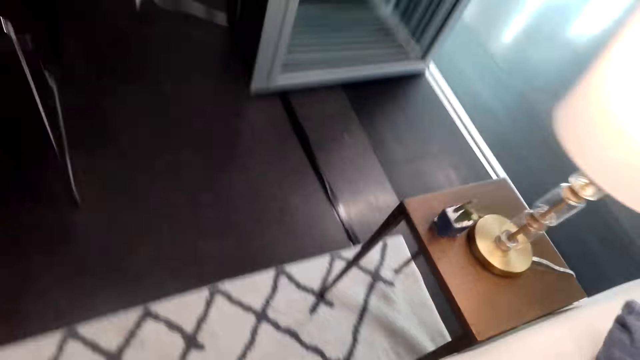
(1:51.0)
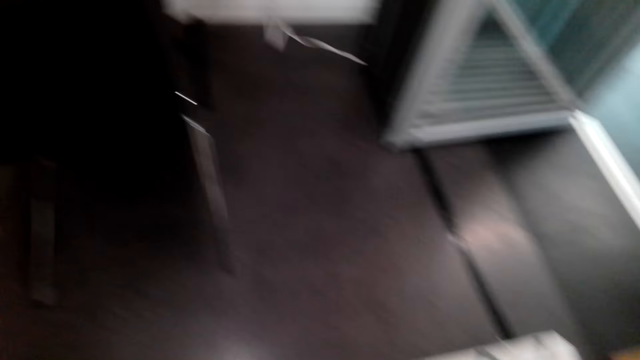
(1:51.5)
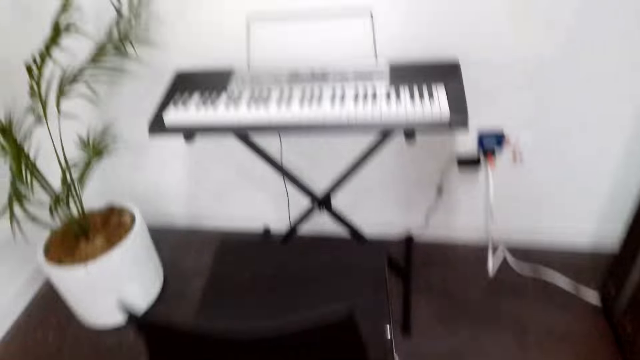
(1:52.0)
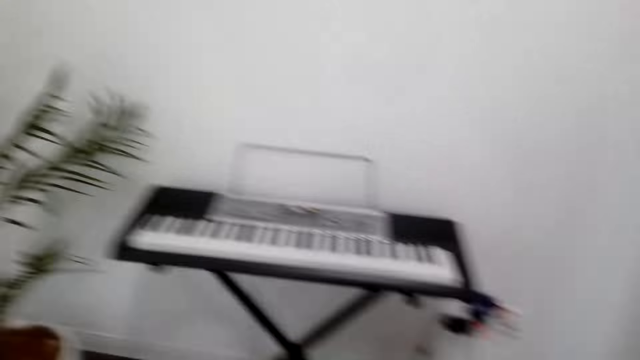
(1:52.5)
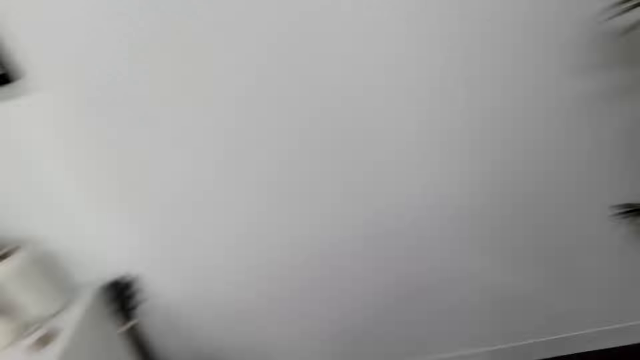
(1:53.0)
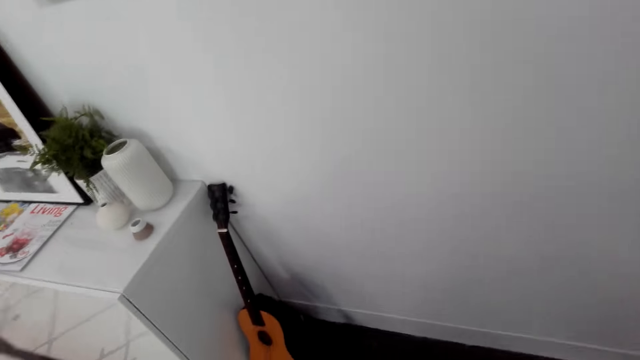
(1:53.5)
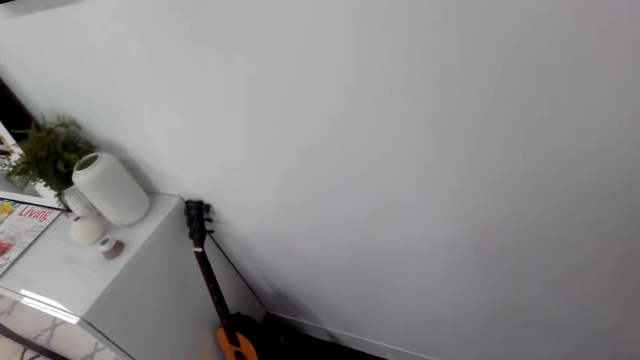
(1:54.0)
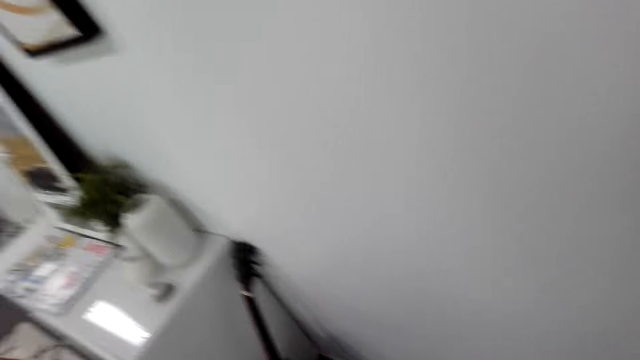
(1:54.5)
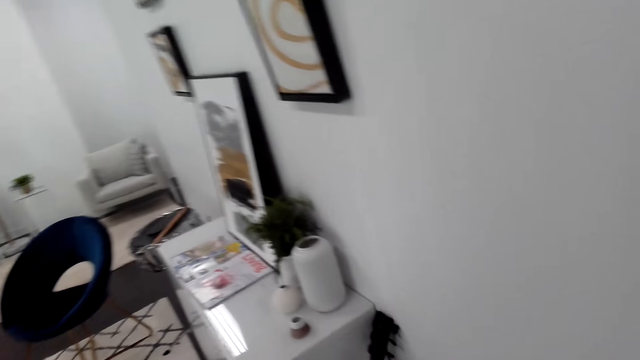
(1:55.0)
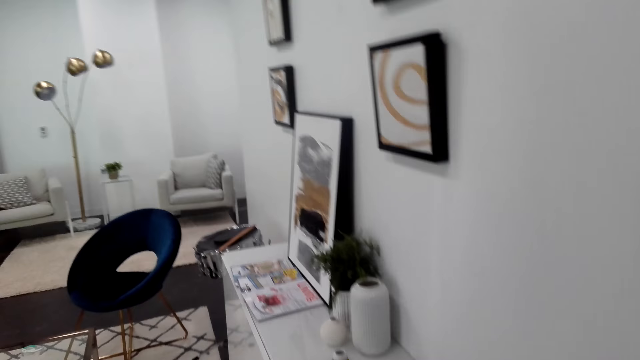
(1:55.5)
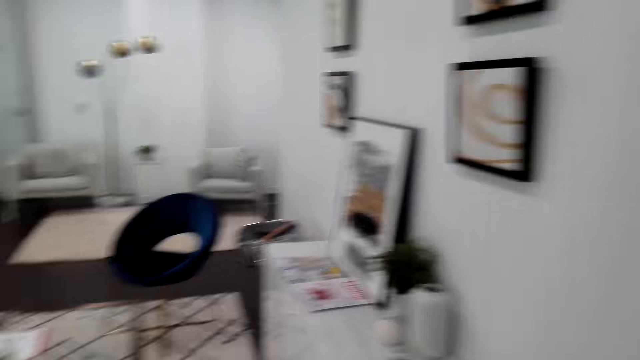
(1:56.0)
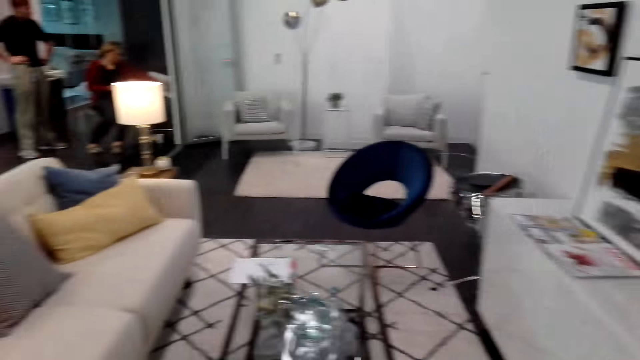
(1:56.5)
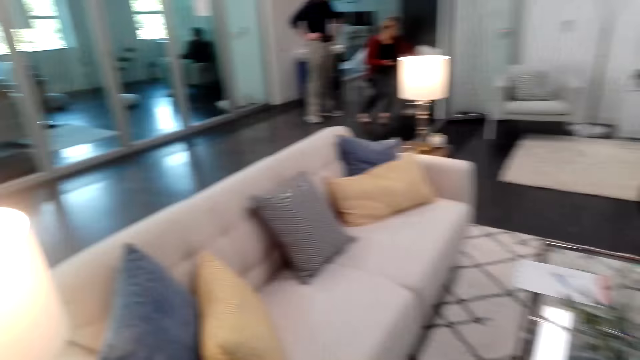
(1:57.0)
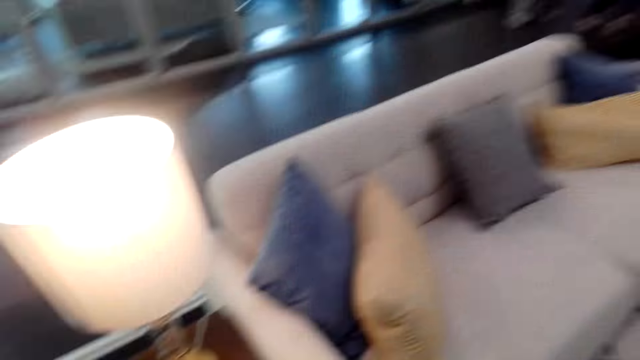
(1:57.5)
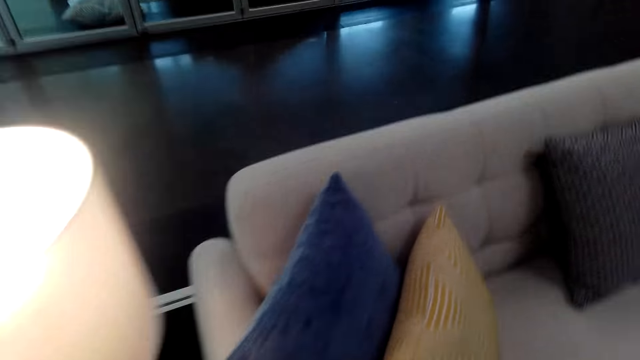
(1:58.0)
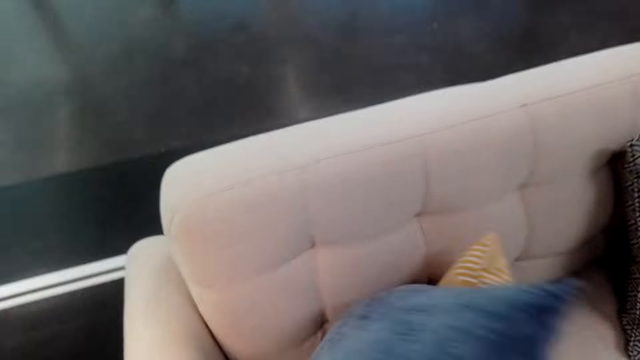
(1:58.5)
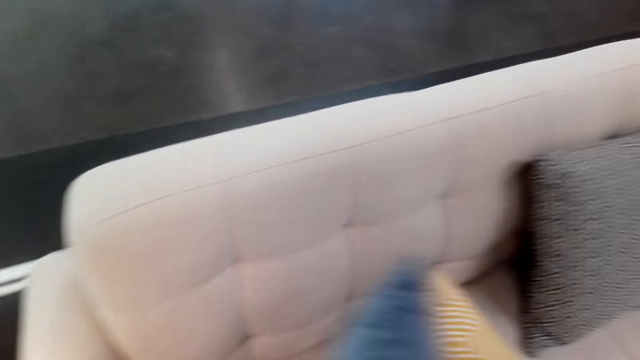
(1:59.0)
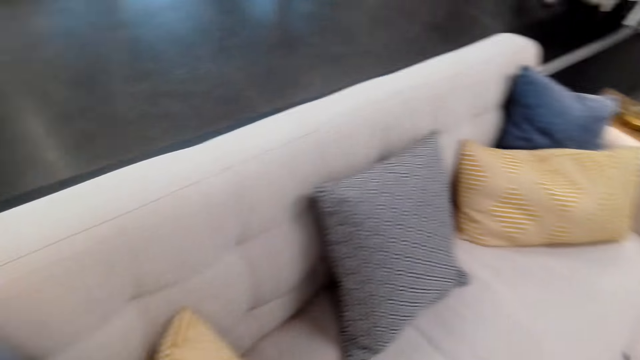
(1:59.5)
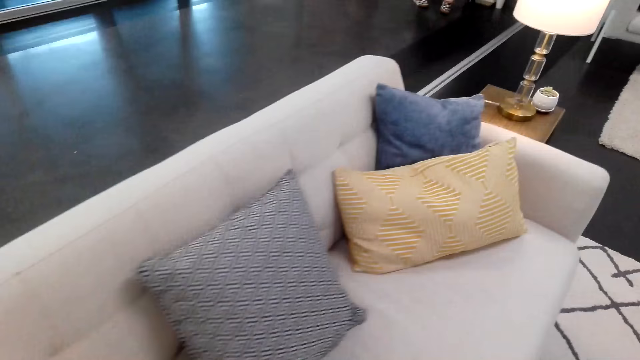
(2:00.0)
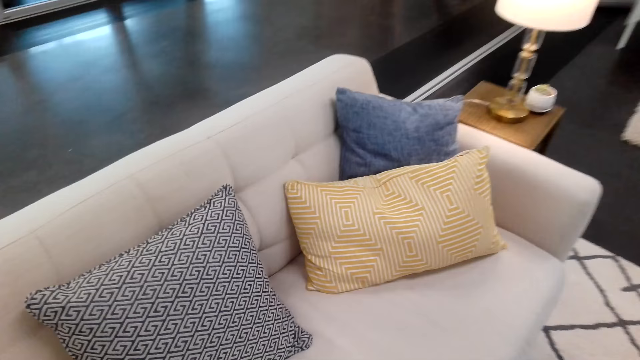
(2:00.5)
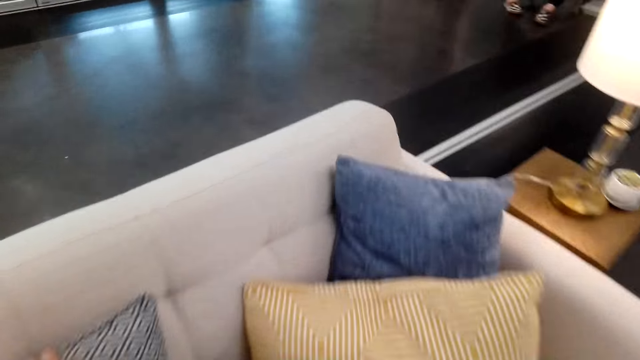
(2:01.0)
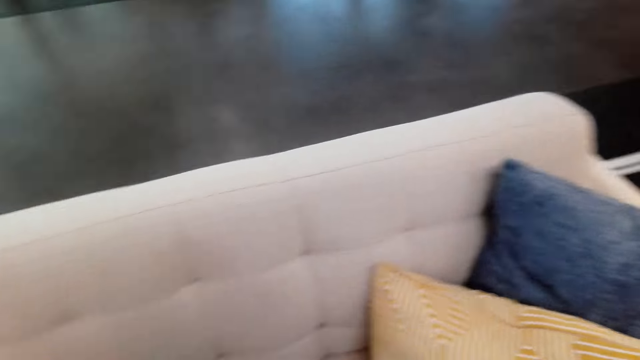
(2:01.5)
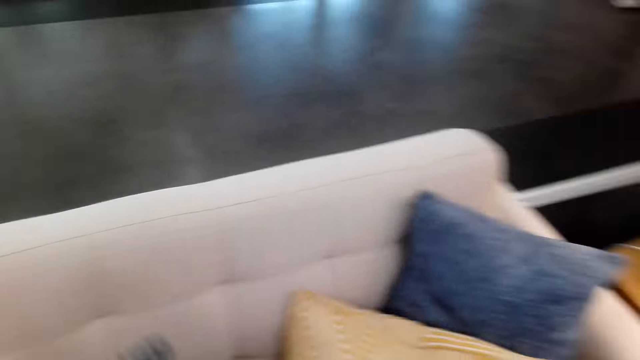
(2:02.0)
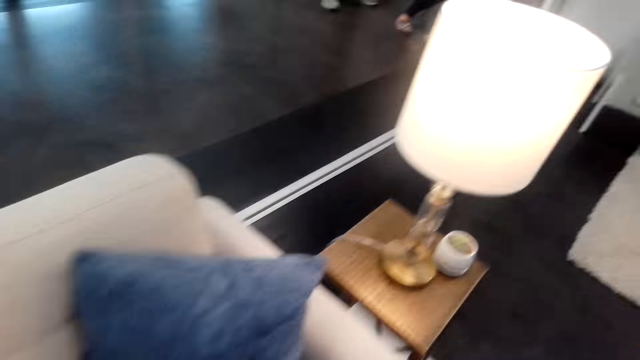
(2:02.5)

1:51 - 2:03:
The camera wearer walks around and looks around. They walk around. They move square pillows on a chair. They walk around.

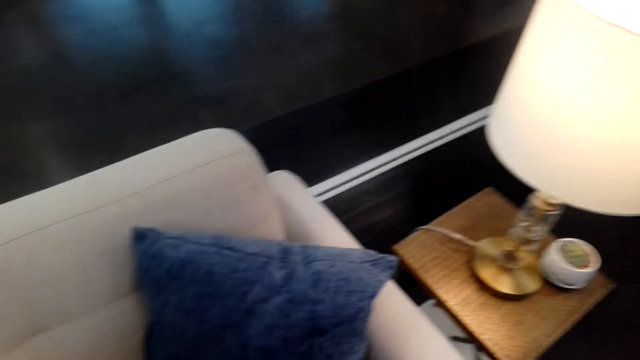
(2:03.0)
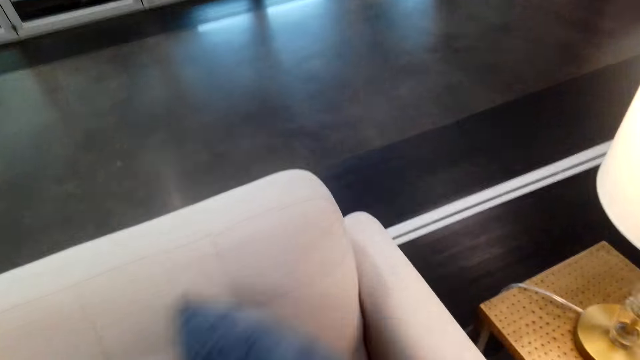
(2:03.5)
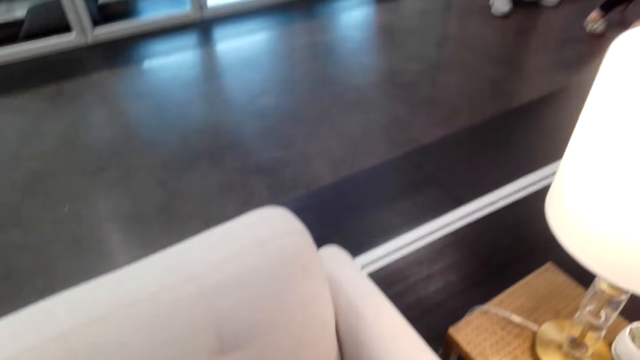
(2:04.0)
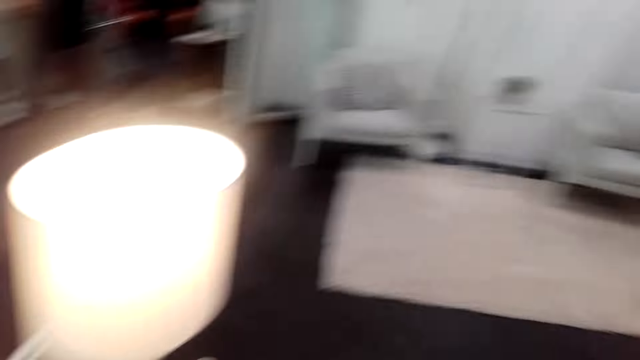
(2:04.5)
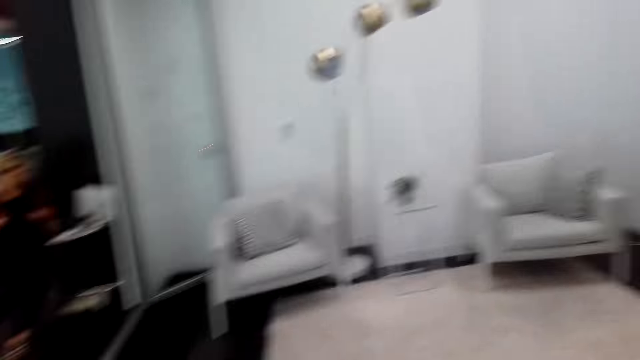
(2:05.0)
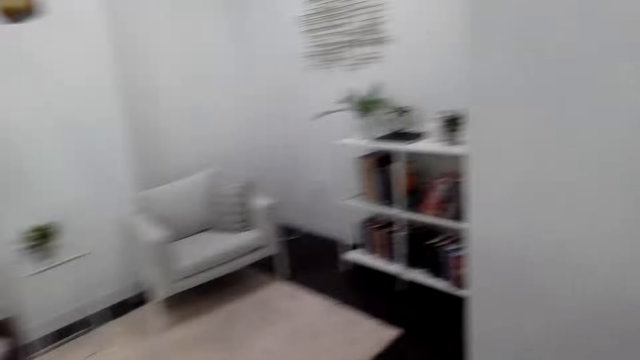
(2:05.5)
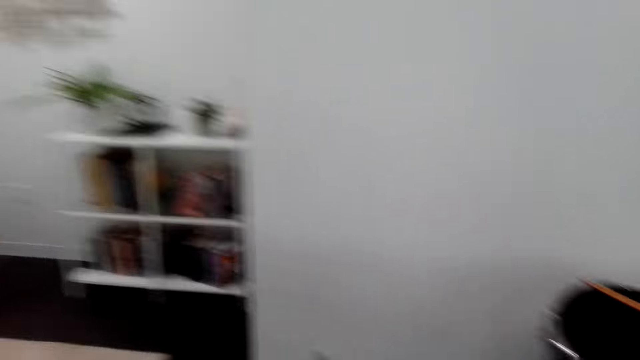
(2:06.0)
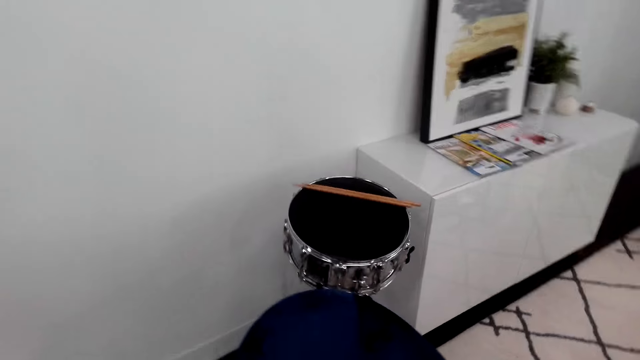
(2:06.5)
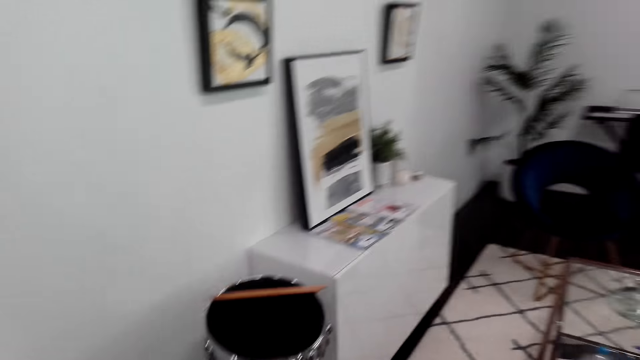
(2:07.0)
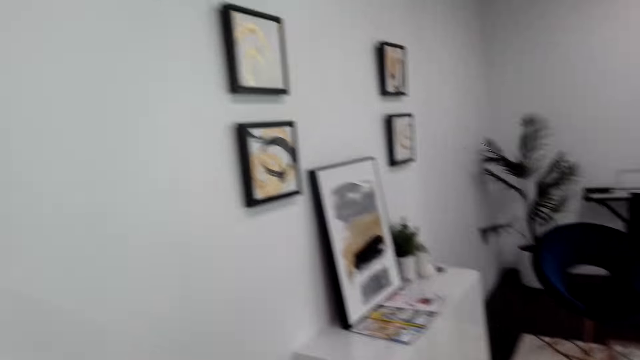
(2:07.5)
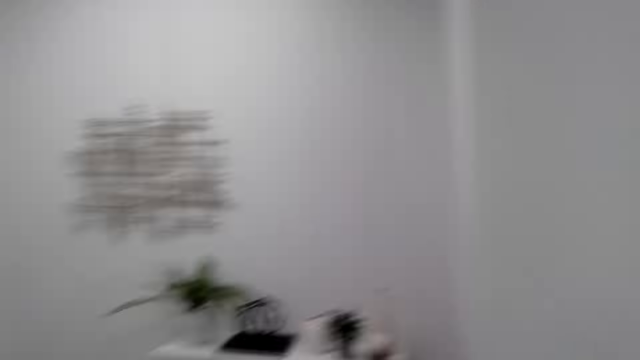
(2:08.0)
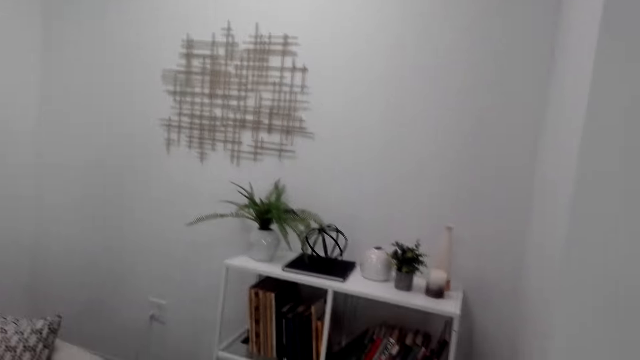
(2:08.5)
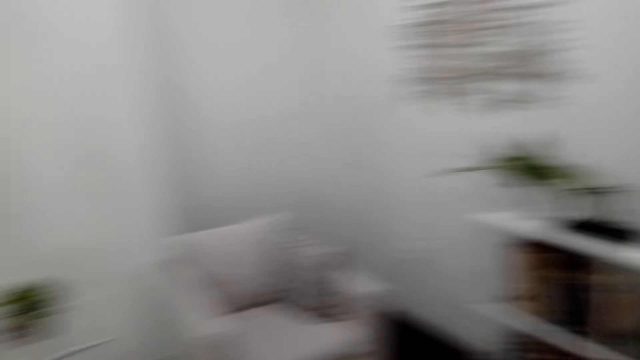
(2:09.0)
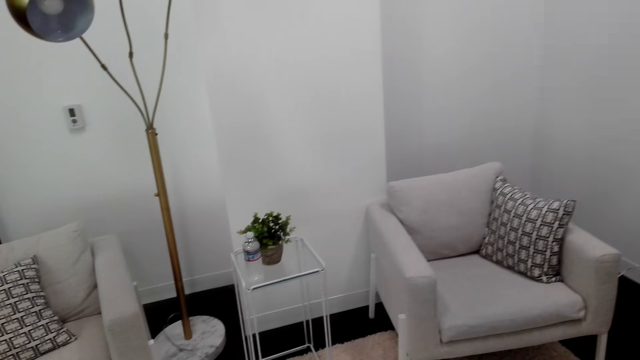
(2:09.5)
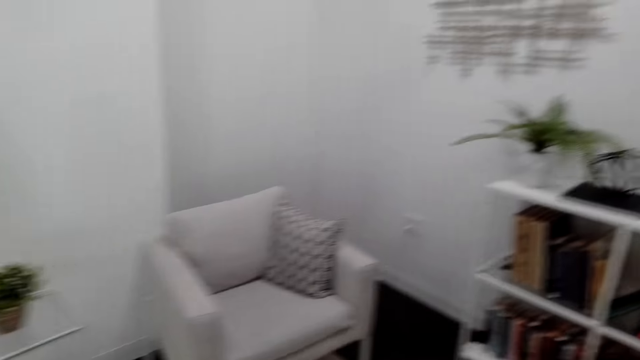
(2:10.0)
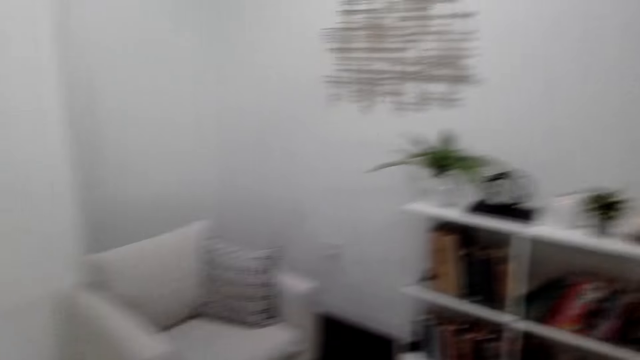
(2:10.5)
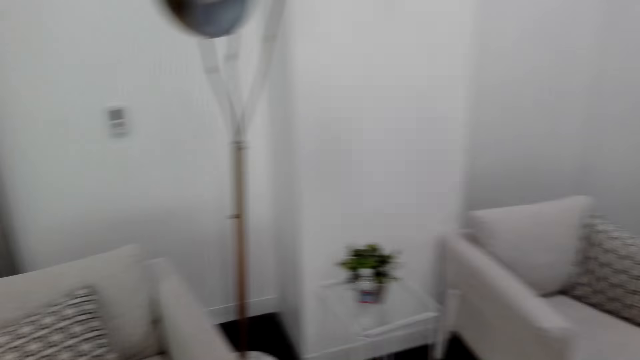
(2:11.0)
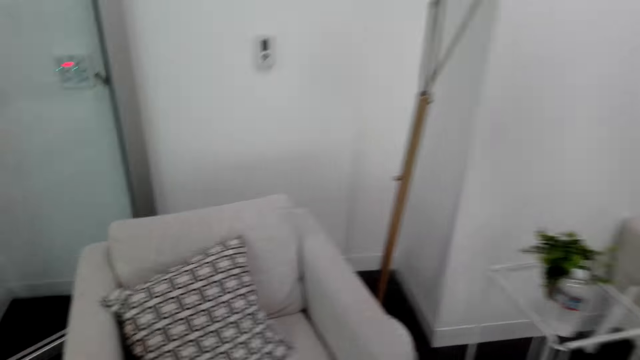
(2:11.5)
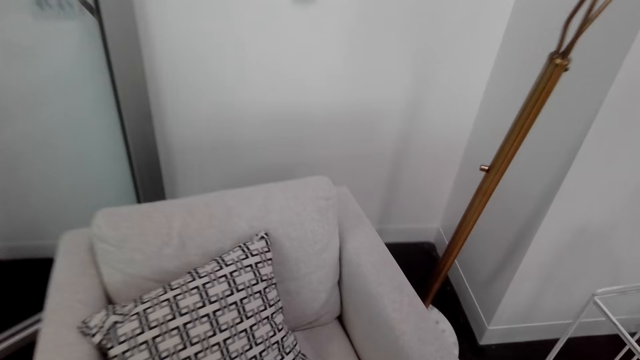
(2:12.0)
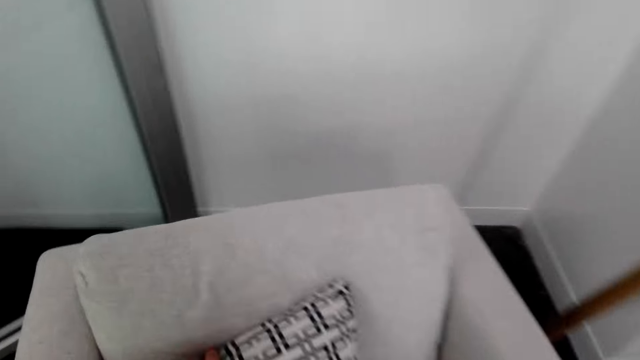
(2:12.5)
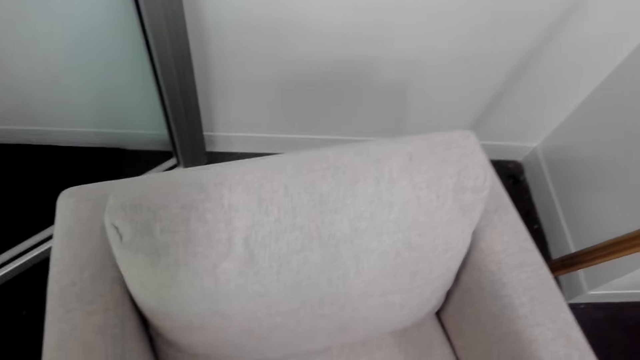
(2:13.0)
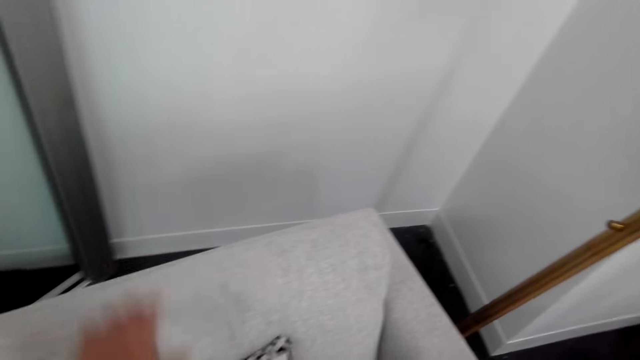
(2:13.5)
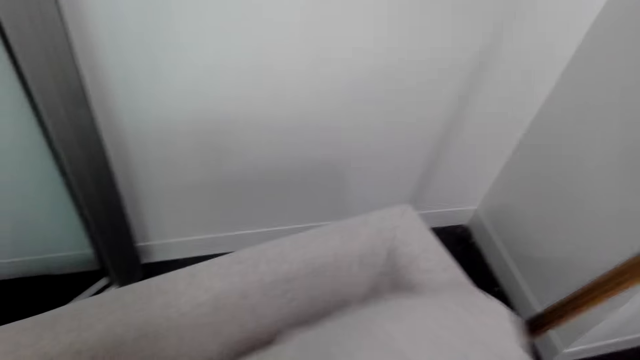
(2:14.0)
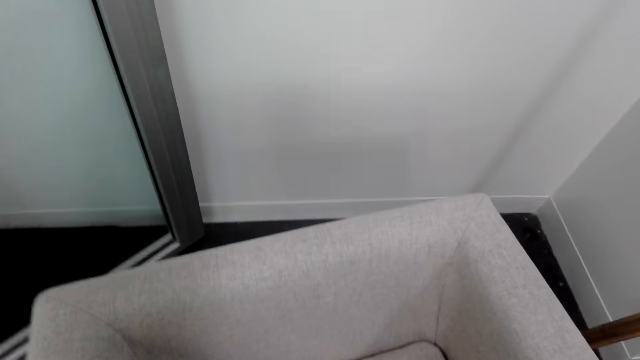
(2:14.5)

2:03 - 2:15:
The camera wearer moves the square pillow. They look around. They walk around. They look around. They move the square pillow on the chair.
